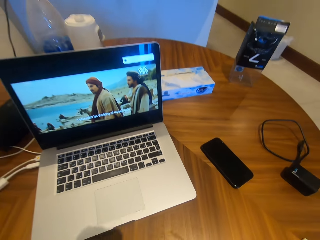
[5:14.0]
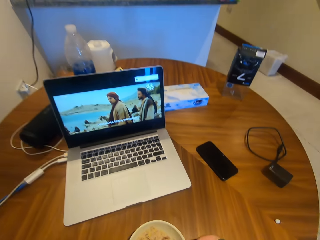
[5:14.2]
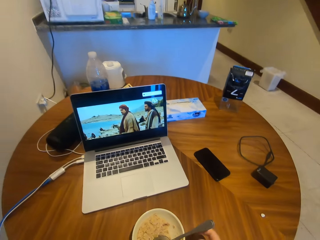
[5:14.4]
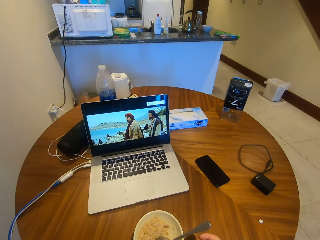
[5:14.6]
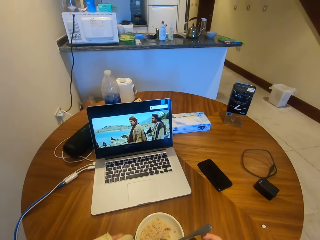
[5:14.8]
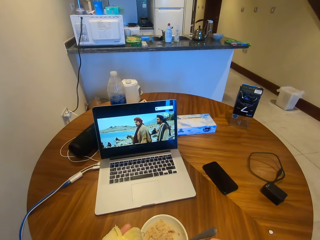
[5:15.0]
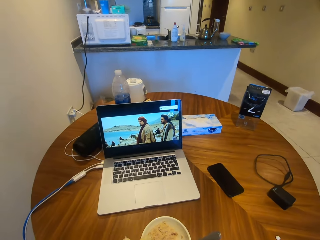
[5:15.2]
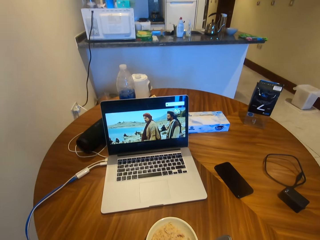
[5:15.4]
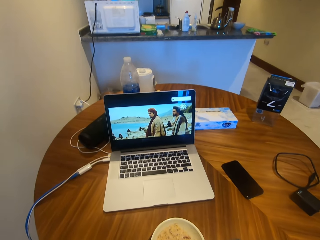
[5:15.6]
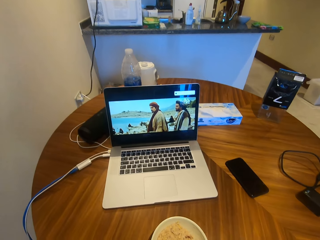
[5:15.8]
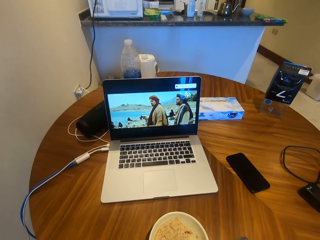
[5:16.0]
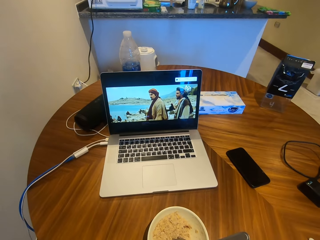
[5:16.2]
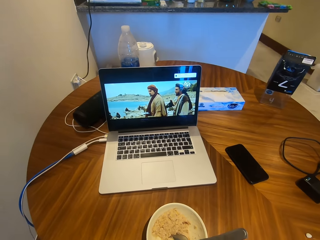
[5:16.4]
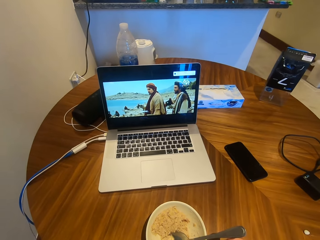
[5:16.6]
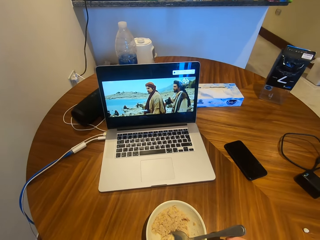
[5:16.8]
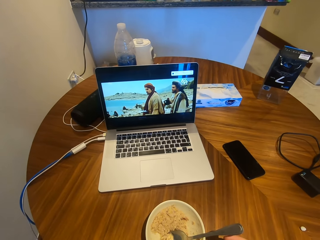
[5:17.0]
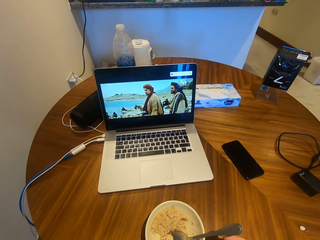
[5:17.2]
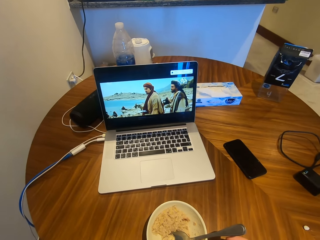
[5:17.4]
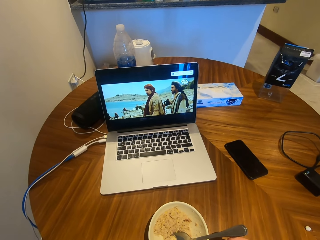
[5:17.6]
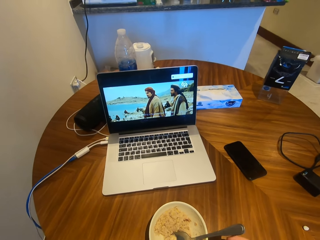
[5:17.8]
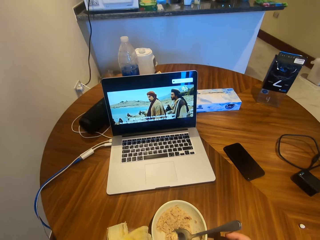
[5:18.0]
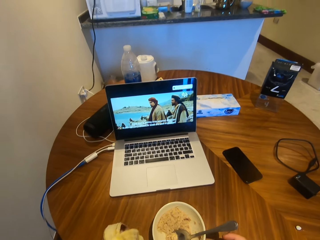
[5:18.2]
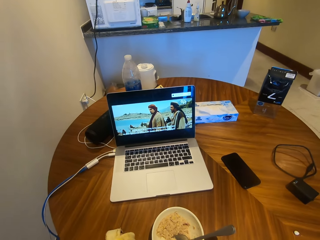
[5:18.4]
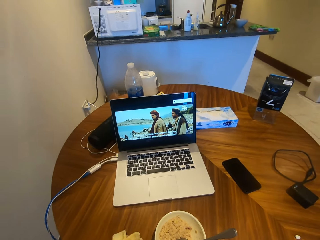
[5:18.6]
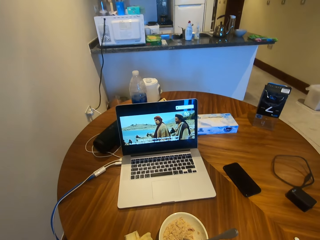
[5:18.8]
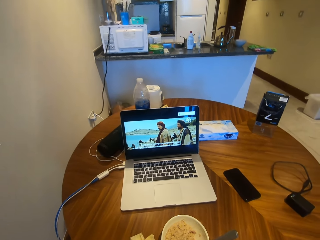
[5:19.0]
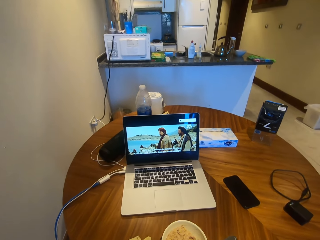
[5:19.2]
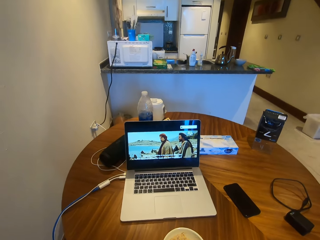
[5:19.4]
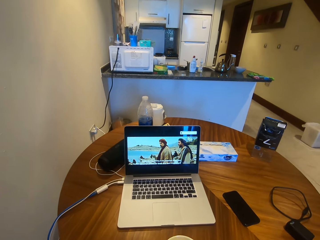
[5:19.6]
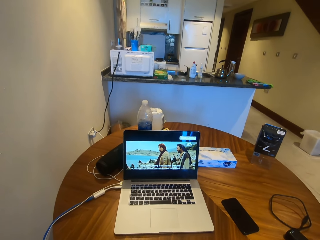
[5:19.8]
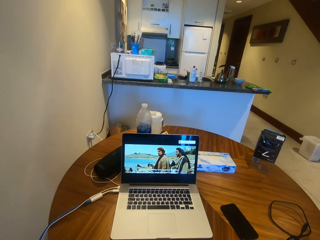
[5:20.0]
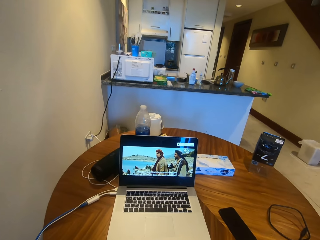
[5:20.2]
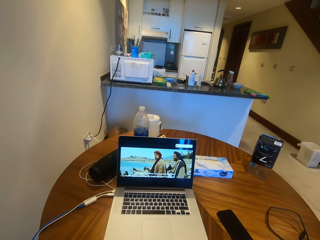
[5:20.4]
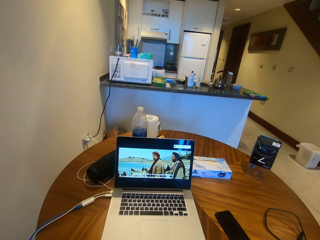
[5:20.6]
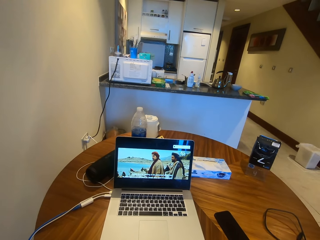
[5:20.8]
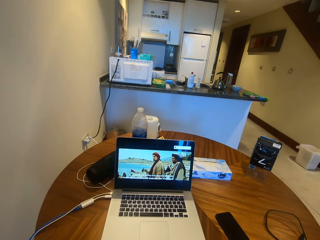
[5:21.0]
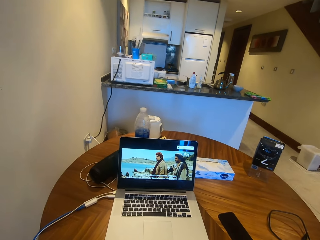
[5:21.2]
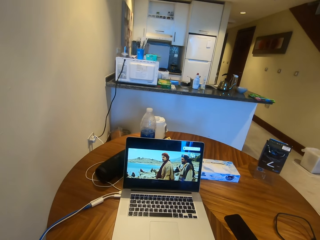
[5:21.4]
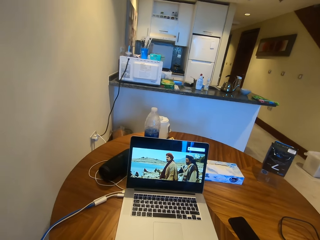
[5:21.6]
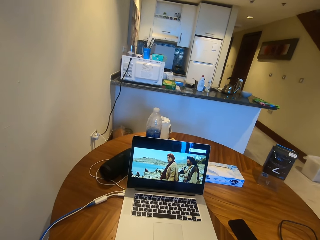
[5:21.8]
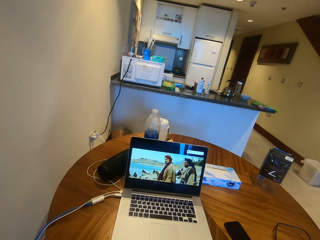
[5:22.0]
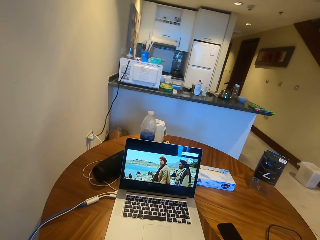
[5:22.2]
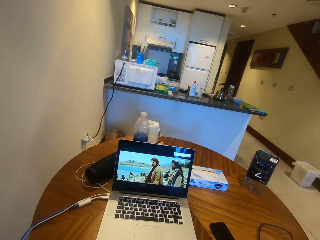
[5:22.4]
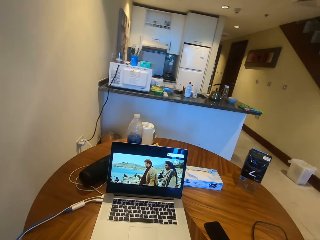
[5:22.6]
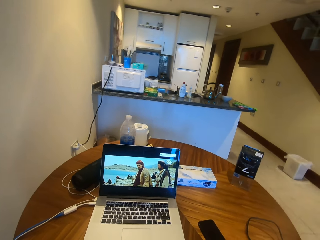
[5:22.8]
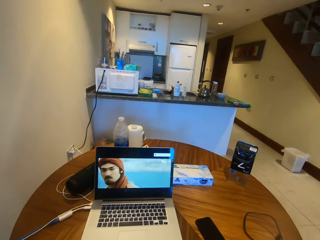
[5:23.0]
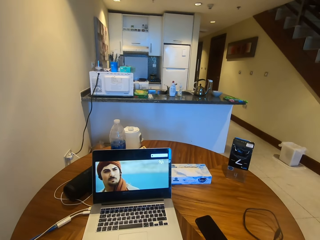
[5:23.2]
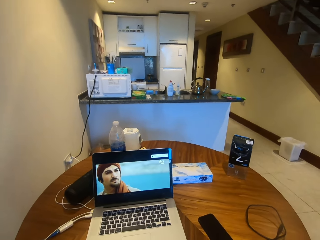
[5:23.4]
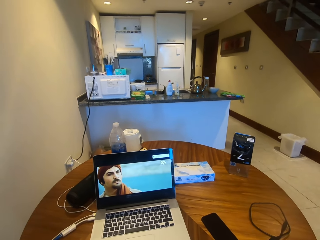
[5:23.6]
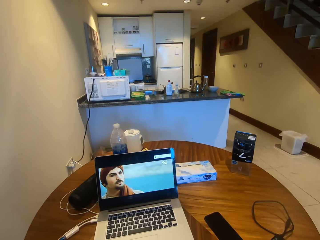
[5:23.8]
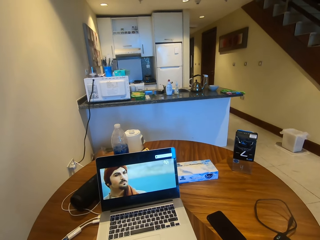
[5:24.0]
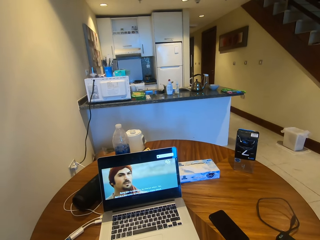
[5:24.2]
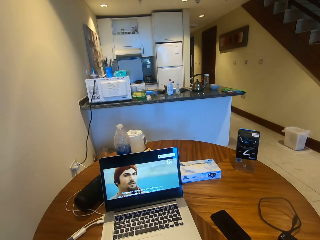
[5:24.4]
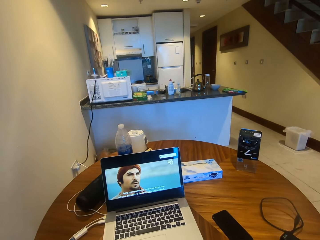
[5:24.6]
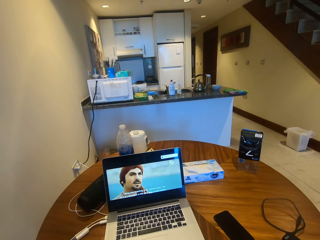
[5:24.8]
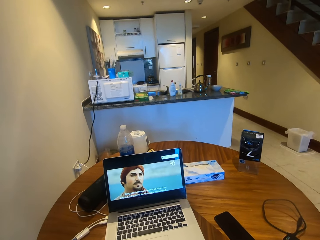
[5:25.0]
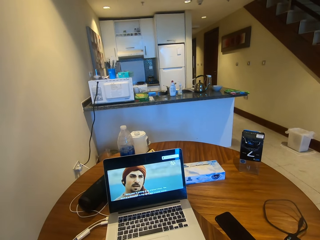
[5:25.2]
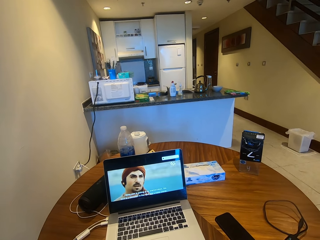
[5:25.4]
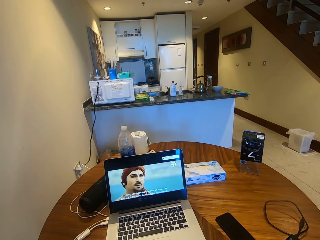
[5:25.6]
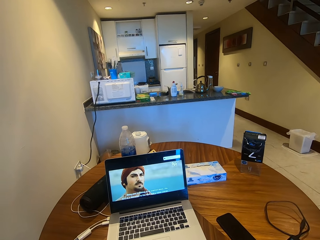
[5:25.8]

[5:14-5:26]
The camera wearer puts down the spoon. They watch the movie from the laptop. They move their hand. They watch the movie from the laptop.

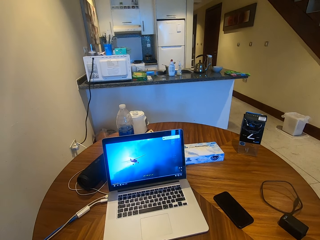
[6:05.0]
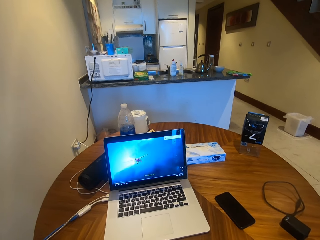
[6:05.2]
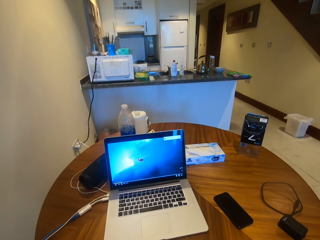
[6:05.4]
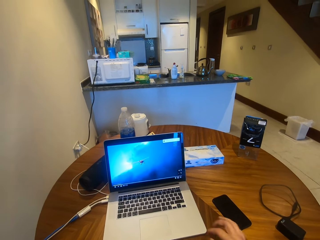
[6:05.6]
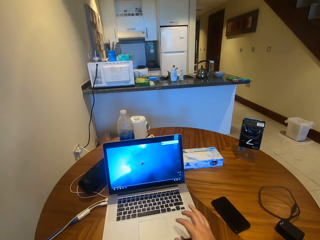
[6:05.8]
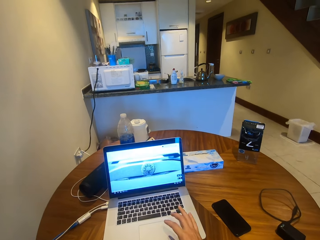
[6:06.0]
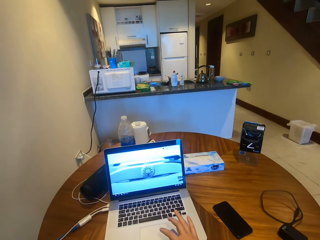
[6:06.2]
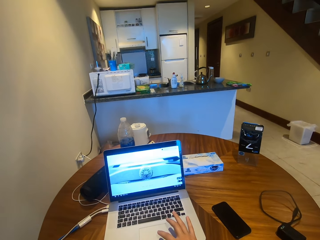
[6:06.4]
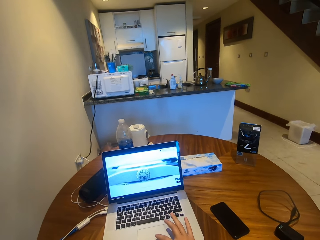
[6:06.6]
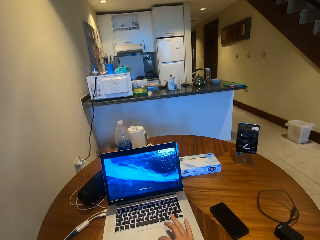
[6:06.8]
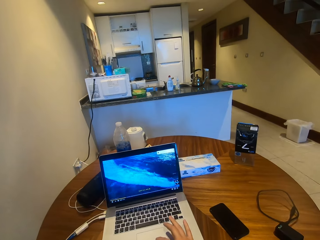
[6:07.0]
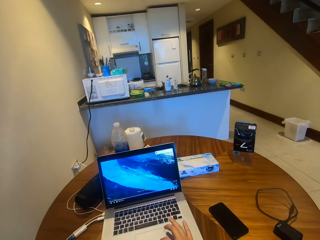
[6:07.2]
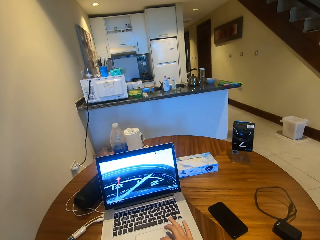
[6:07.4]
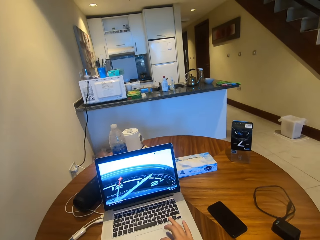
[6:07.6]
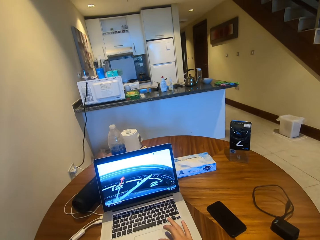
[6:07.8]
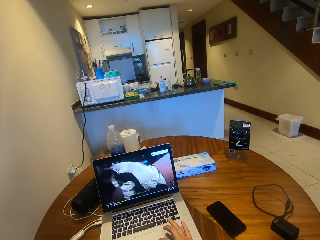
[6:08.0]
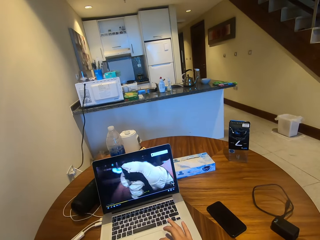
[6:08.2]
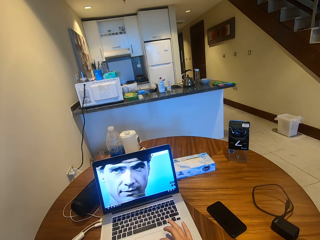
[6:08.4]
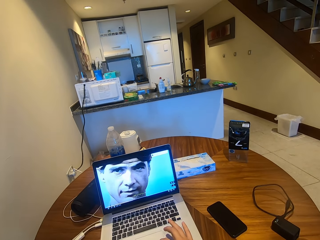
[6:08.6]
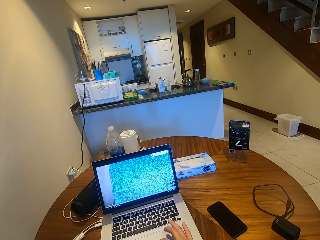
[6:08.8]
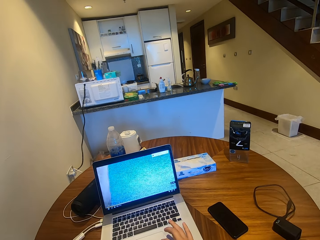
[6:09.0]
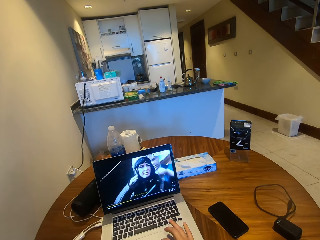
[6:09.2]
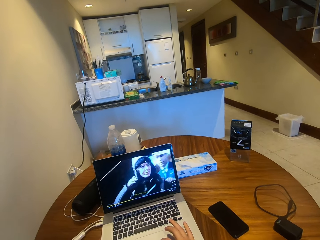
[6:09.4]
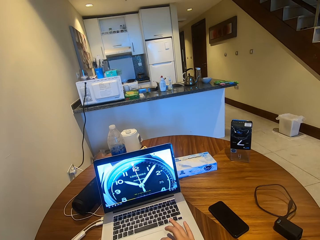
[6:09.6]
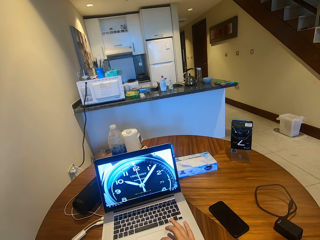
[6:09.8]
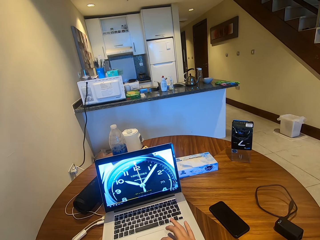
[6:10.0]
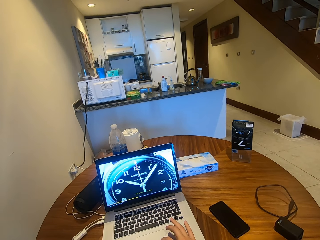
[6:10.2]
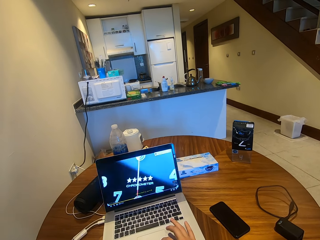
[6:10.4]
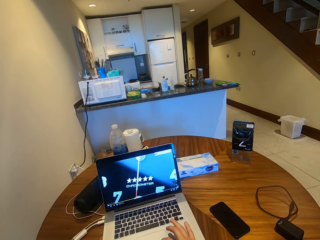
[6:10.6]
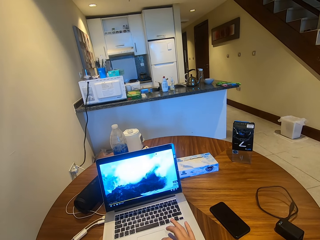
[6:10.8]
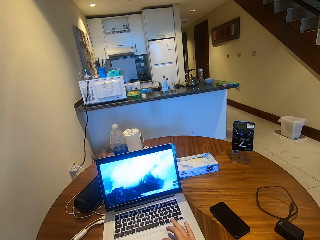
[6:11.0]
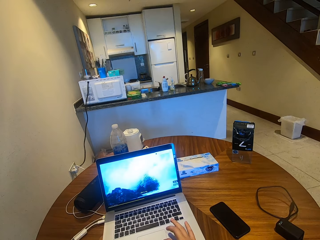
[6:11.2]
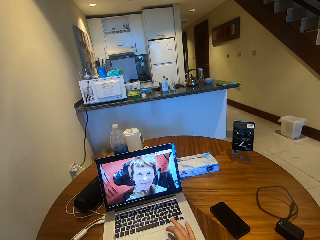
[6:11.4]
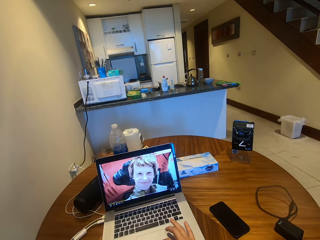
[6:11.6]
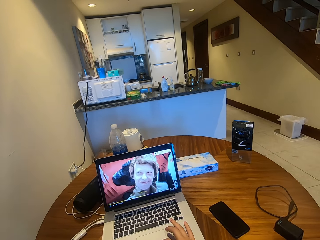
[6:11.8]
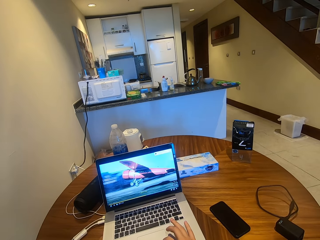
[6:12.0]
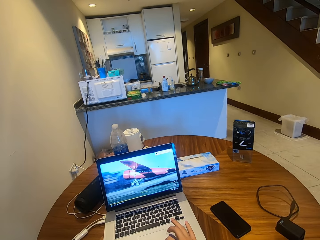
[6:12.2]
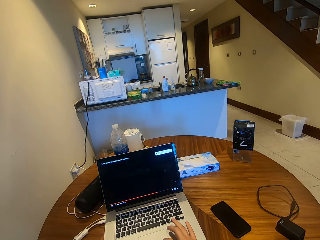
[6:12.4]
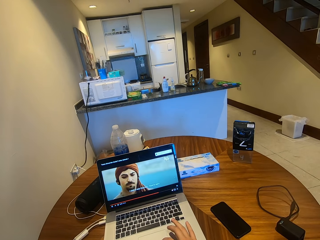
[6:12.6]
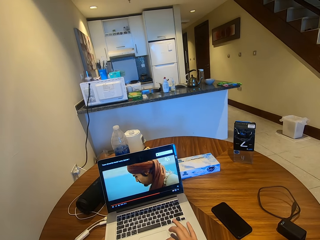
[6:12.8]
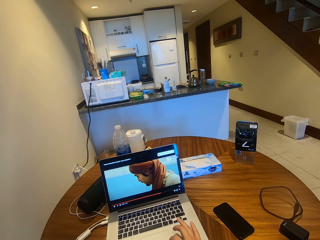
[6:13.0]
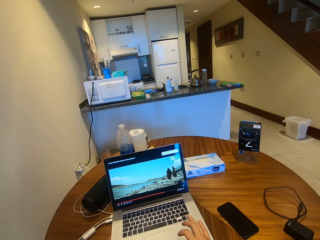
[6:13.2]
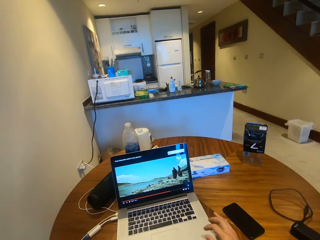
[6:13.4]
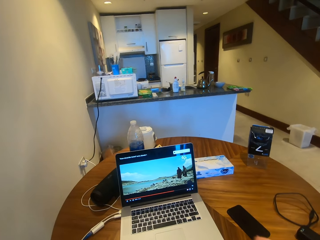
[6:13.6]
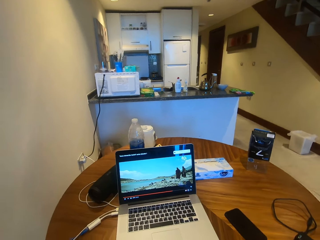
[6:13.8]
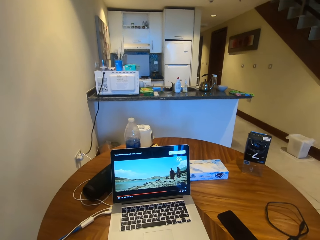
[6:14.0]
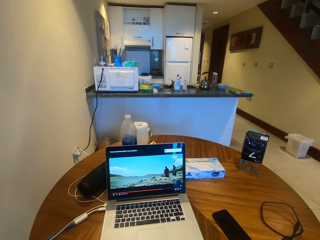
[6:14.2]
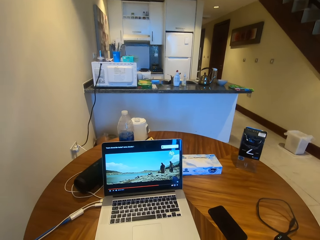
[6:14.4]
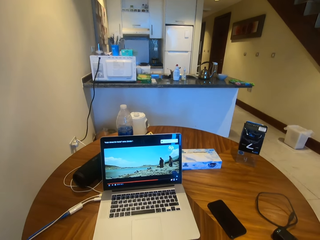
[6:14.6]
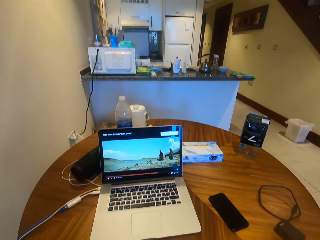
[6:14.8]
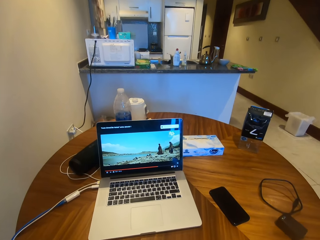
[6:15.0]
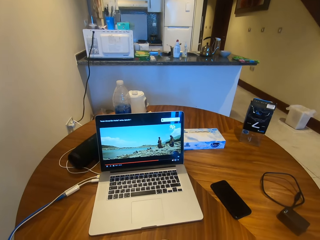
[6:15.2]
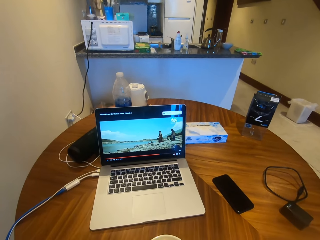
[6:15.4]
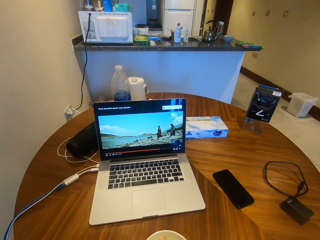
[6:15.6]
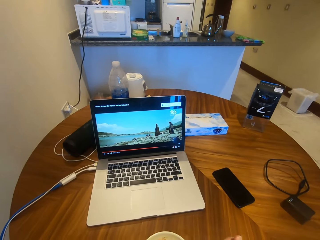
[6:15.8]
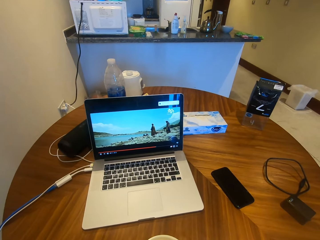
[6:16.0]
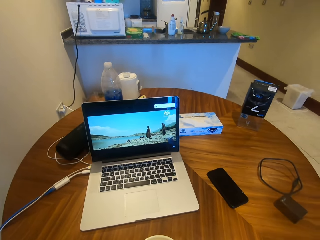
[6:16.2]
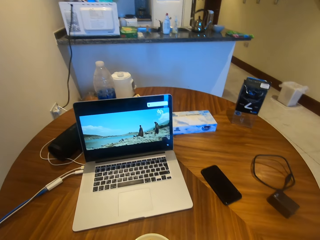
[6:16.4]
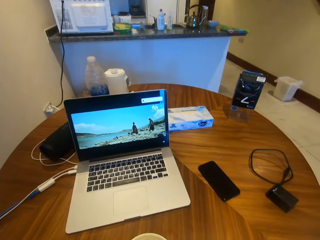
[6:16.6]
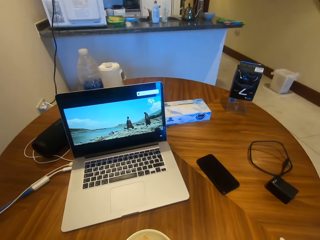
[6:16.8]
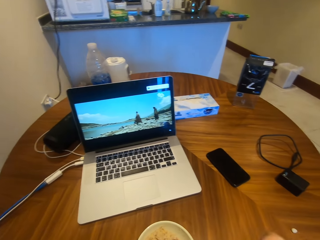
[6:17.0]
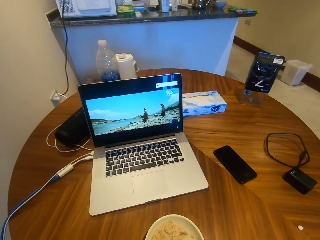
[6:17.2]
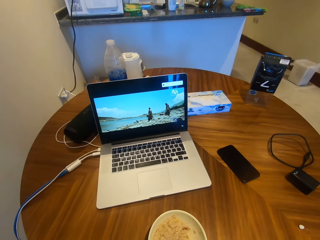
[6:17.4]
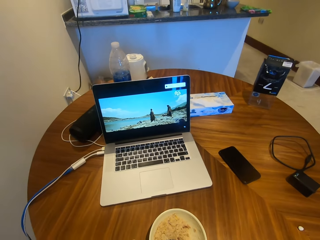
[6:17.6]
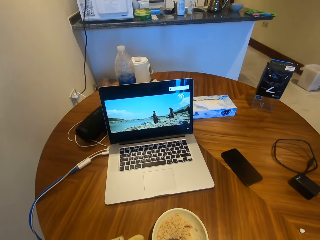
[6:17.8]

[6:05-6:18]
The camera wearer operates a laptop. They watch a movie from the laptop. They move their hand. They stop to operate the laptop. They watch the movie from the laptop.
